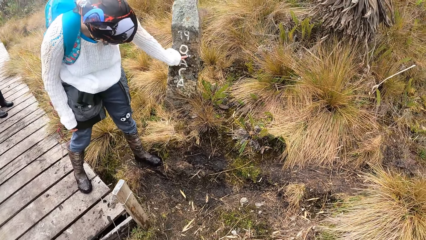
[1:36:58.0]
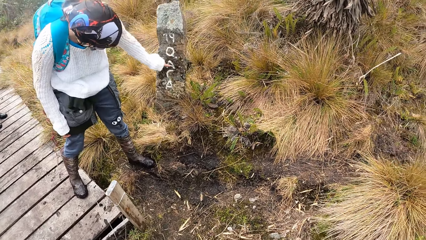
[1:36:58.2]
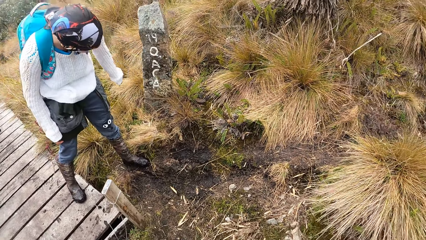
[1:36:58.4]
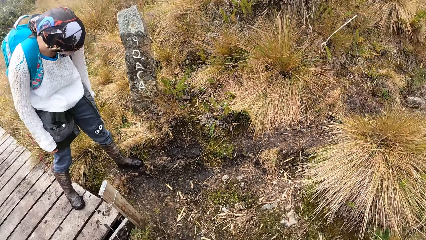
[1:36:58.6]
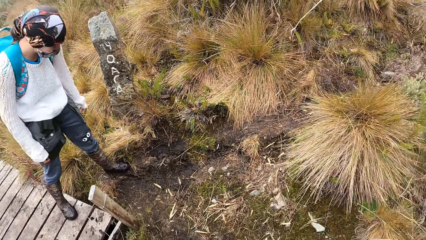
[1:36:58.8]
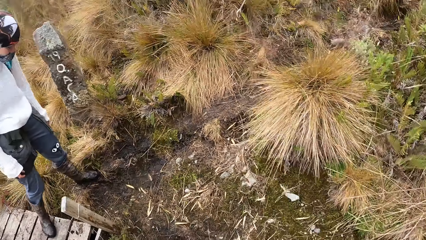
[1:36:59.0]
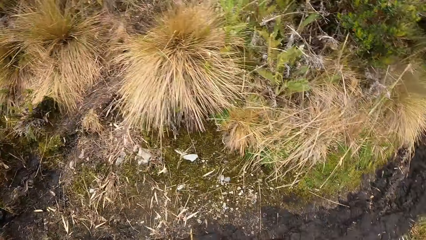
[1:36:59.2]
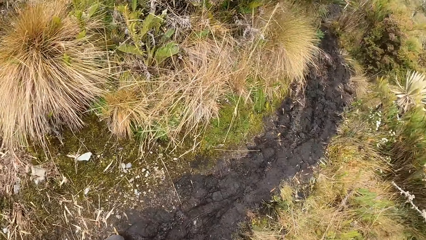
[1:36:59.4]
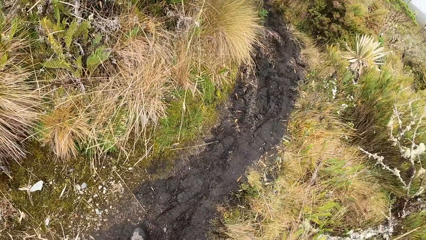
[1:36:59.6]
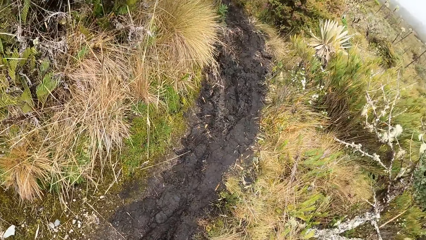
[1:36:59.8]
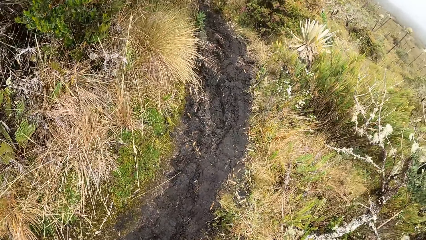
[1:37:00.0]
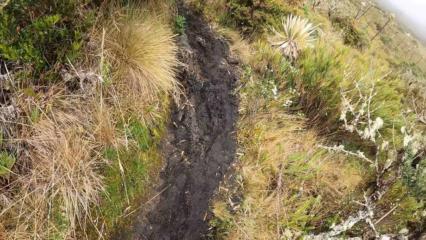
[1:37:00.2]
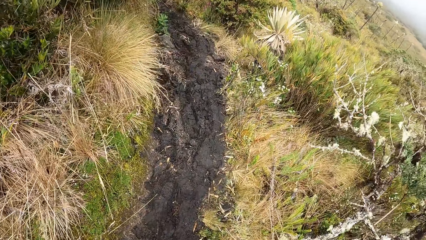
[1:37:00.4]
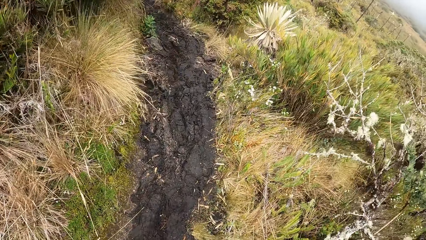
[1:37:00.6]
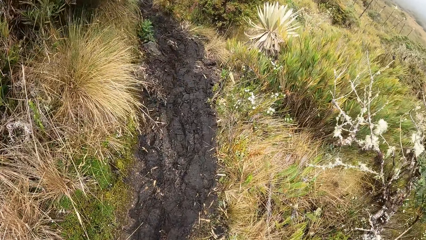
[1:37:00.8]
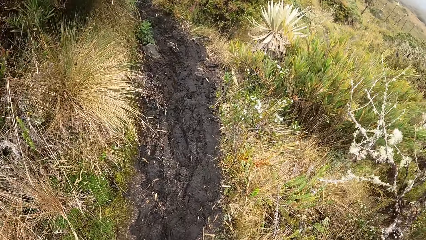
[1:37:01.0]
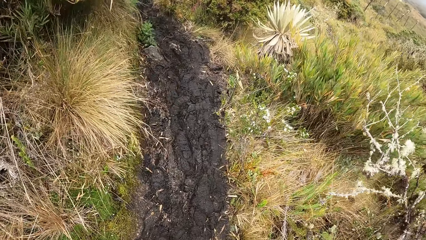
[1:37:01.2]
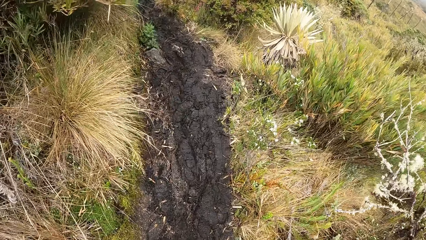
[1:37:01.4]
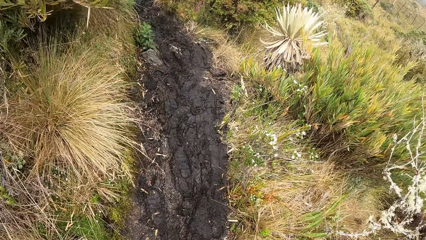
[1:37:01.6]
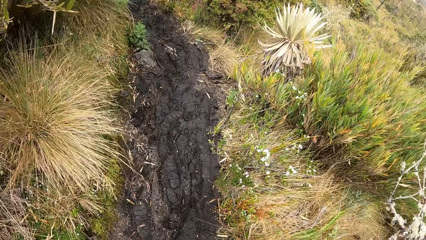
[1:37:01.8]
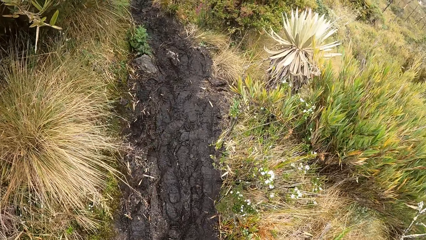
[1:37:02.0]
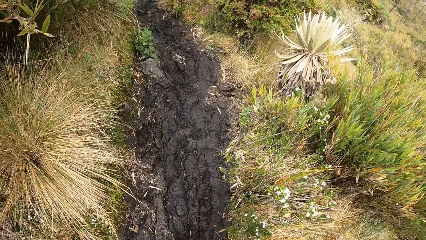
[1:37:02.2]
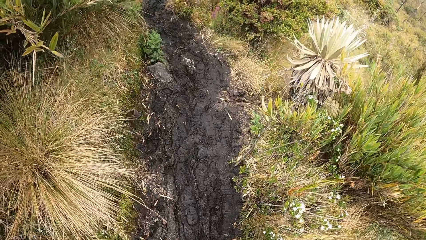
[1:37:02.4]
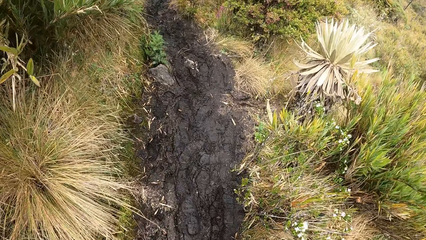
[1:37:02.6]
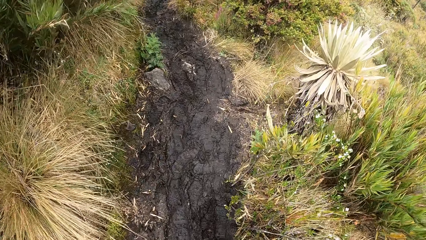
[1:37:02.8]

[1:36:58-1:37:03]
The camera wearer looks around.

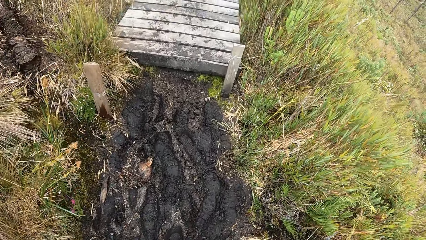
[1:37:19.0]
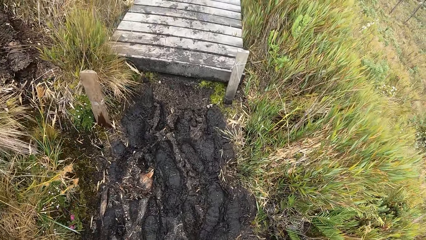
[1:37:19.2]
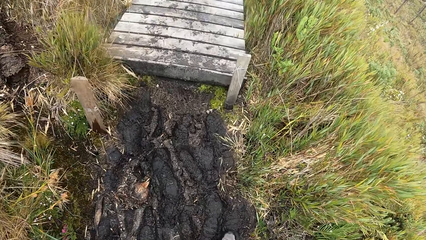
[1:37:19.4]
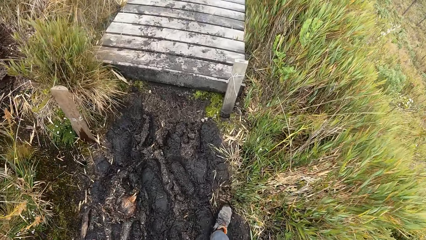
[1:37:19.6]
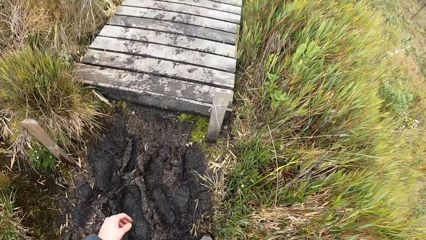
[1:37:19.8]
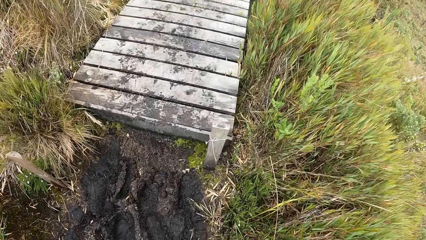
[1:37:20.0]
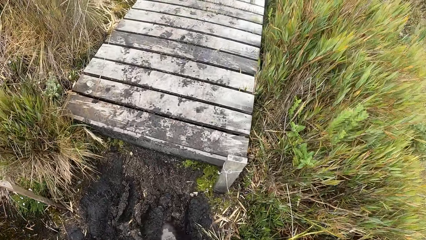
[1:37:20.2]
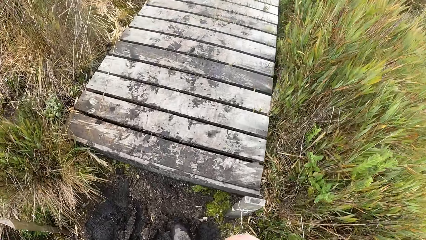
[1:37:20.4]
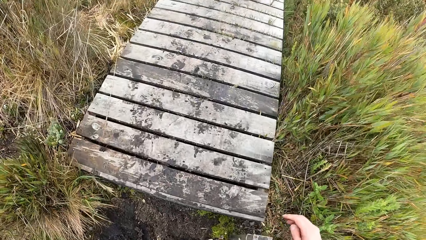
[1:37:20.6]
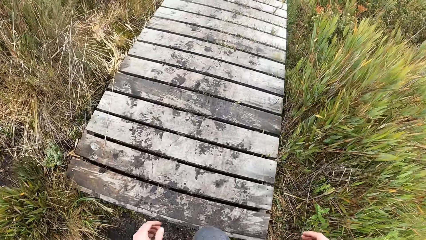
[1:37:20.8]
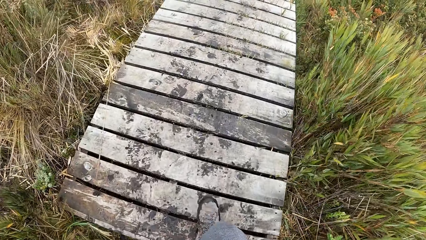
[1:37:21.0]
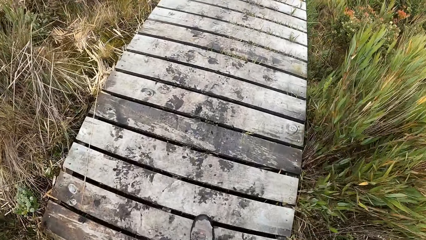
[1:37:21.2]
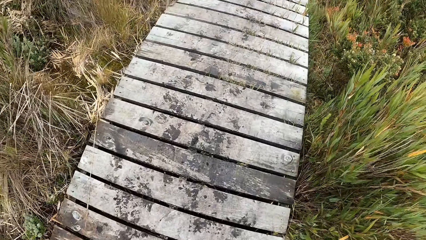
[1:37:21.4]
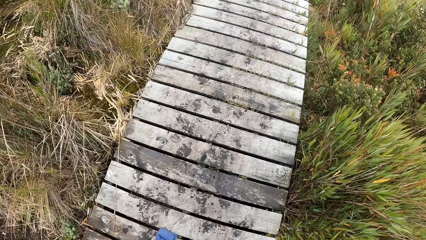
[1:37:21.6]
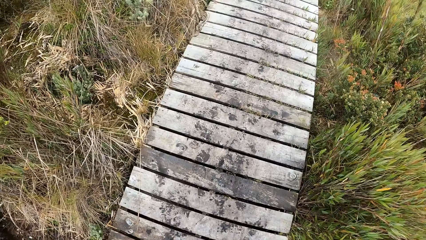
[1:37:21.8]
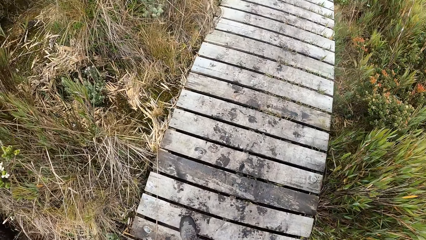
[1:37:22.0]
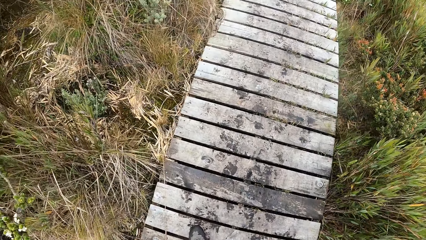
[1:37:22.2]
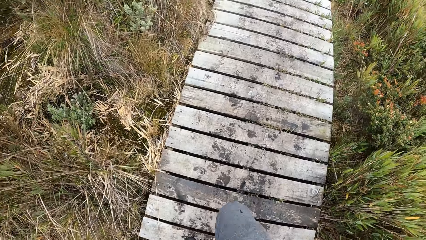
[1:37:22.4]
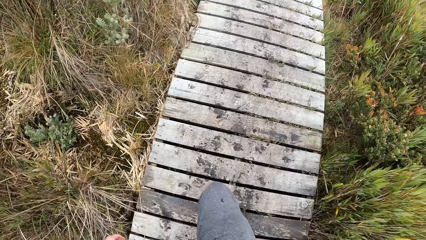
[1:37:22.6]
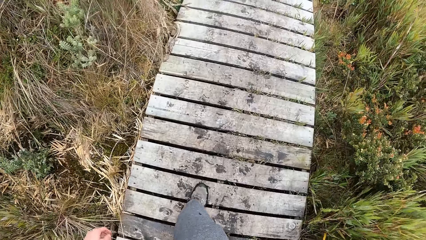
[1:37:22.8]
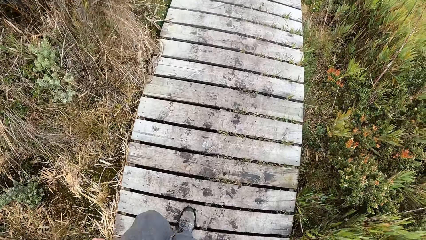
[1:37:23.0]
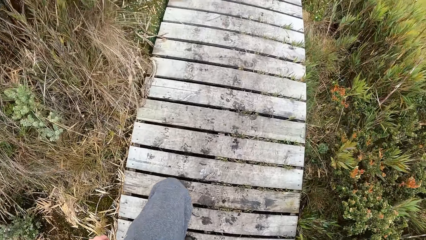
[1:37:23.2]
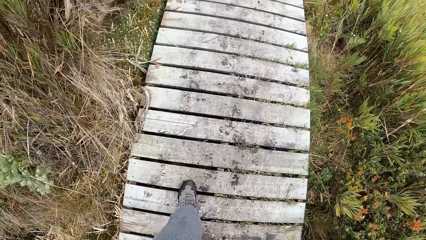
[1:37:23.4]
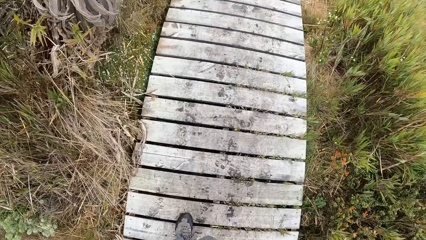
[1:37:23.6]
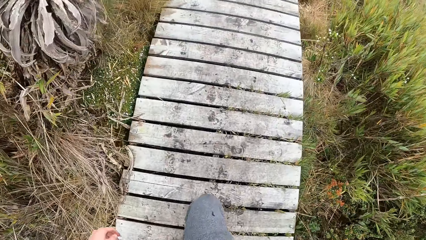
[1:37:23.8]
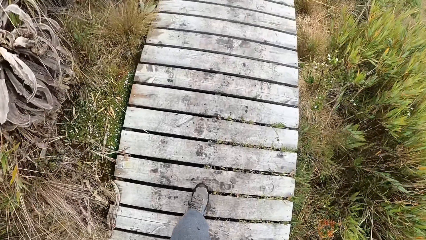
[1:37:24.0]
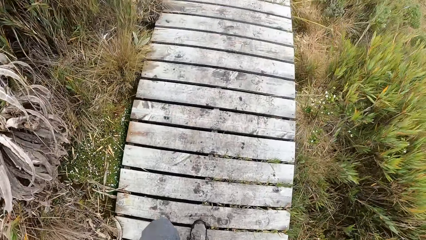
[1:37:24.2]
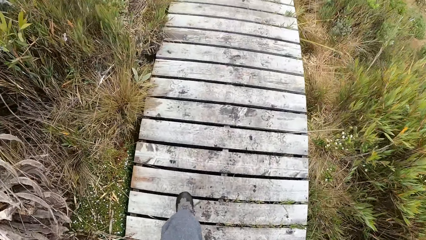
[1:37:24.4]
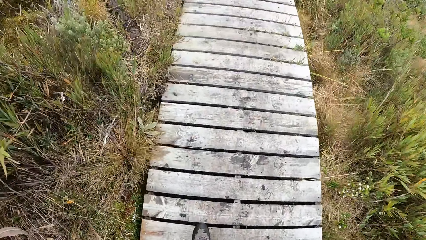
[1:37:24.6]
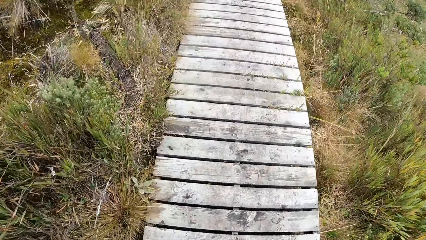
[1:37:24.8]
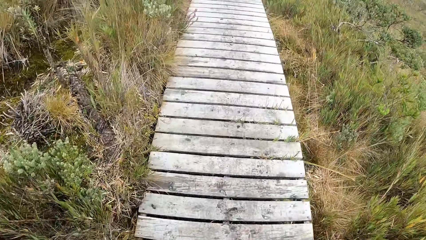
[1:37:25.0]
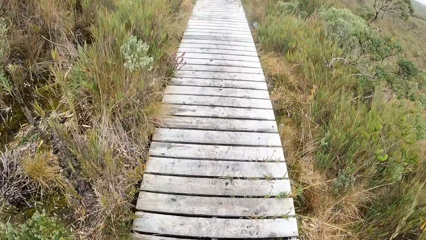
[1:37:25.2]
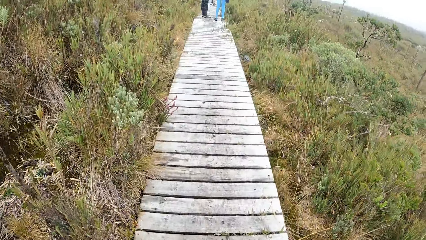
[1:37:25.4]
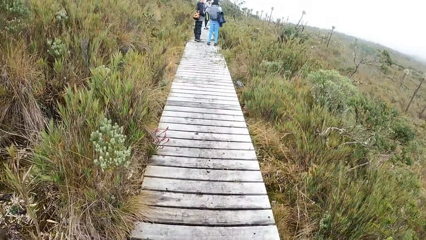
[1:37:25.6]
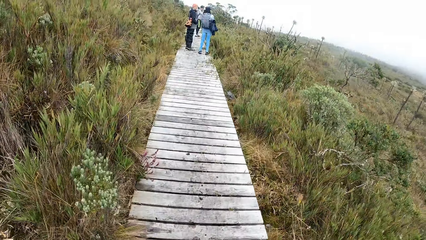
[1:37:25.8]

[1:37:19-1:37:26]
The camera wearer steps on a wooden pathway from a muddy pathway.

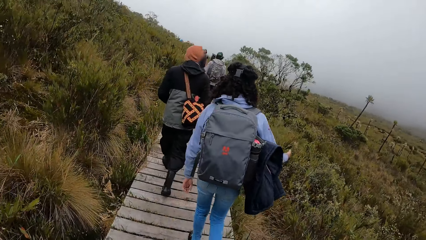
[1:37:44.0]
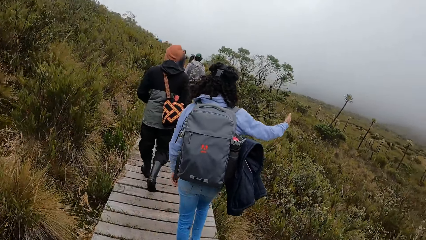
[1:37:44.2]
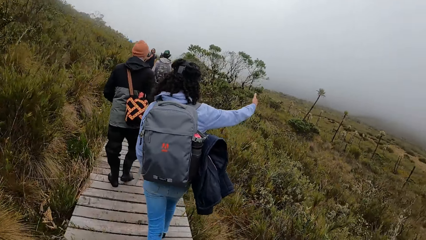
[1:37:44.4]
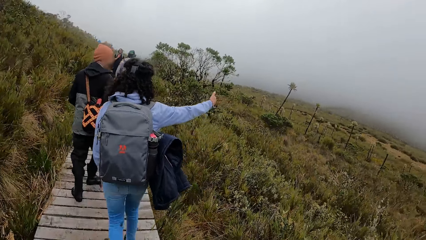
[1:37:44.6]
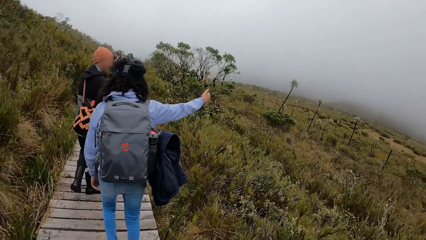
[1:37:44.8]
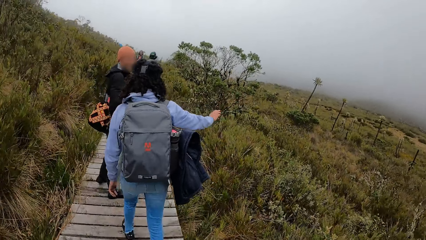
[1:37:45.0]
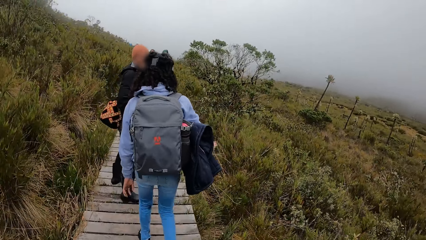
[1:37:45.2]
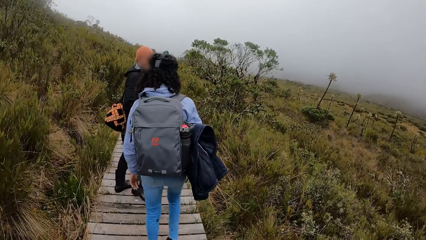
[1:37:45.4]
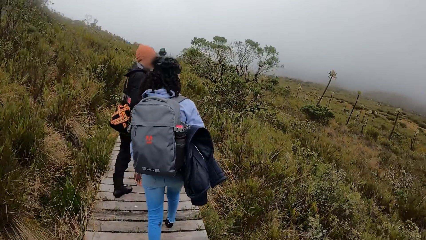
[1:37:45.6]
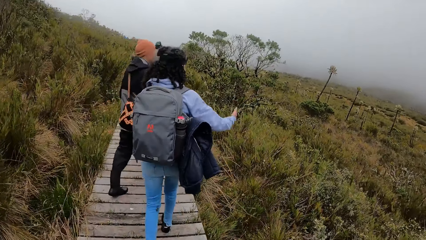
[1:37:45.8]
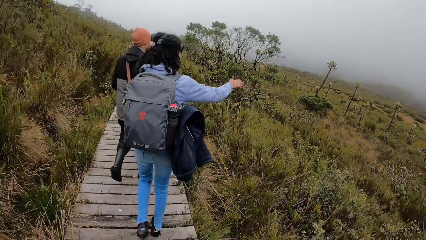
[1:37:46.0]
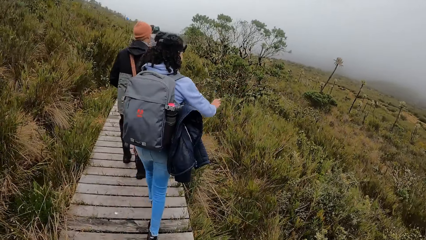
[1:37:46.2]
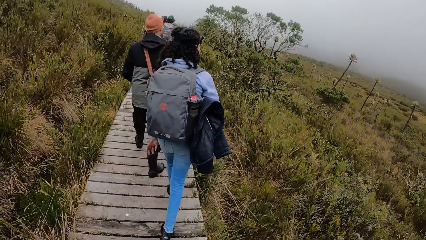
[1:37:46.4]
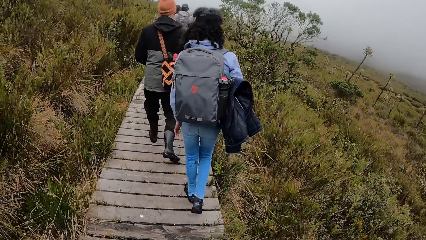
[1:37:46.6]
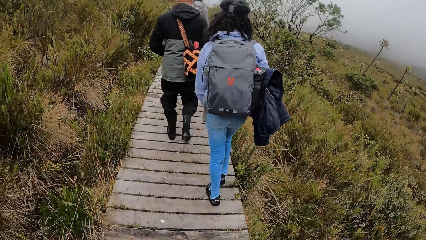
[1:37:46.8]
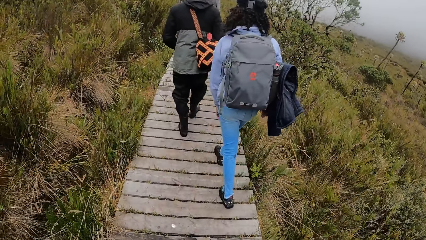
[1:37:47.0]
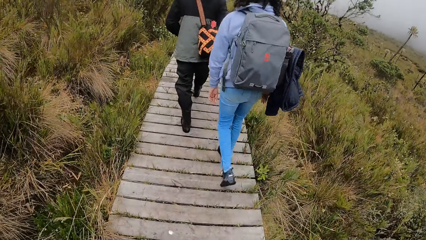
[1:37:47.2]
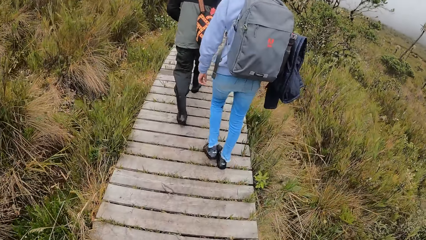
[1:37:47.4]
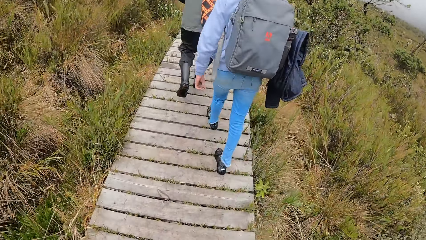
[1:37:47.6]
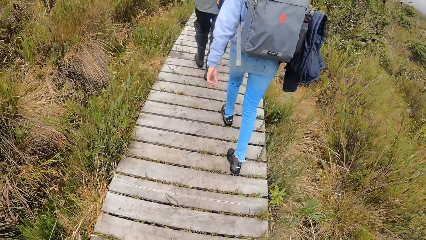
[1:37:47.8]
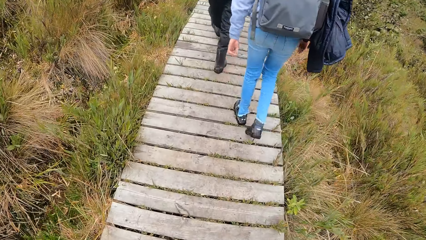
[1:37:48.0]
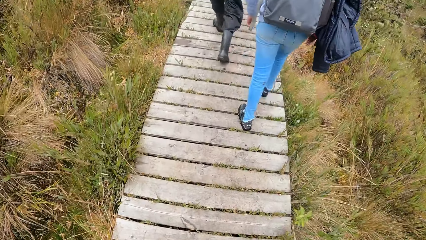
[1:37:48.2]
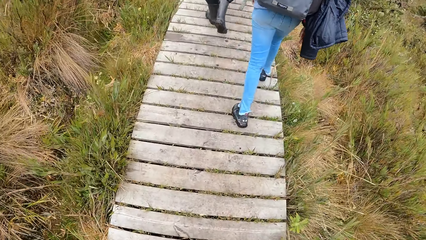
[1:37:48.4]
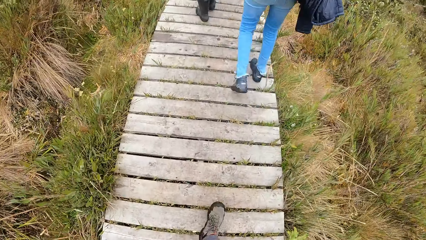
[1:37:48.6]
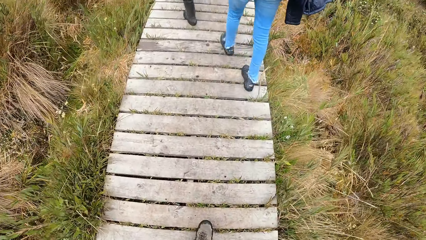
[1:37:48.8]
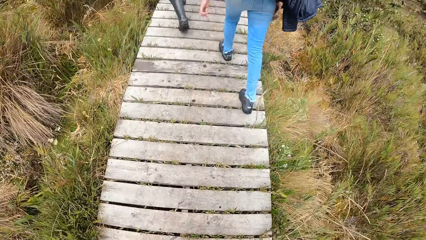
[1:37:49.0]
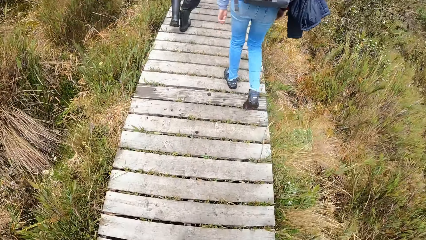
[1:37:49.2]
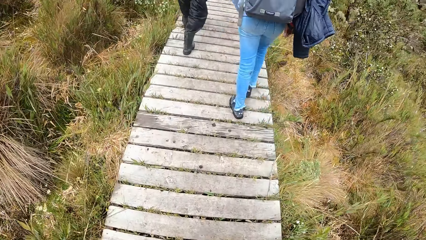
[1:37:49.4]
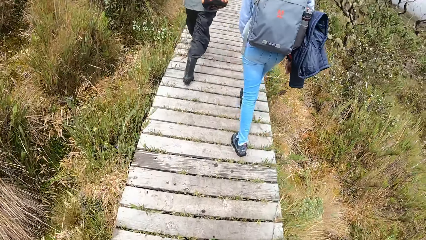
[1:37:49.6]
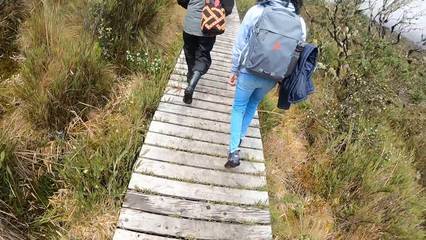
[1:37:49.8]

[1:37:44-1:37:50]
The woman interacts with a man.
